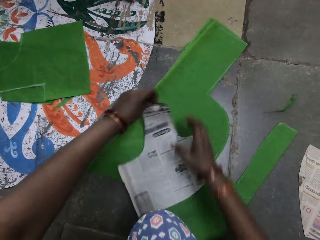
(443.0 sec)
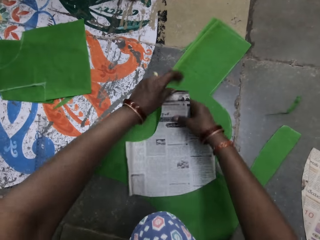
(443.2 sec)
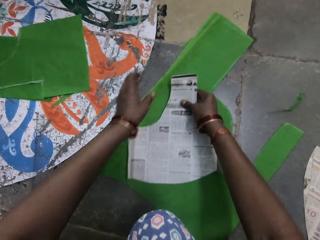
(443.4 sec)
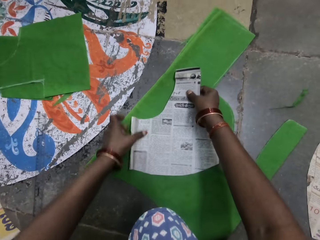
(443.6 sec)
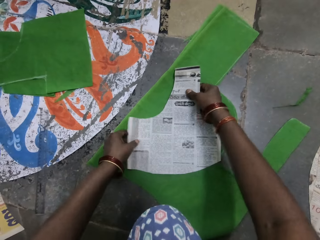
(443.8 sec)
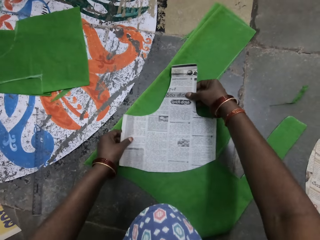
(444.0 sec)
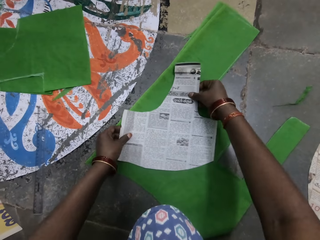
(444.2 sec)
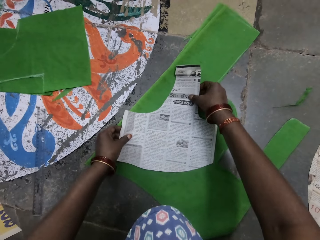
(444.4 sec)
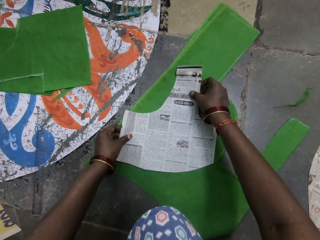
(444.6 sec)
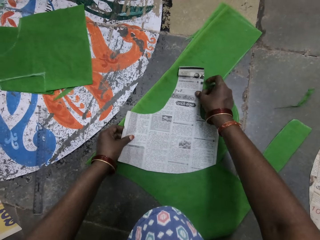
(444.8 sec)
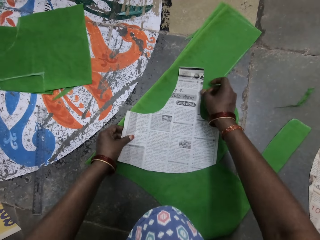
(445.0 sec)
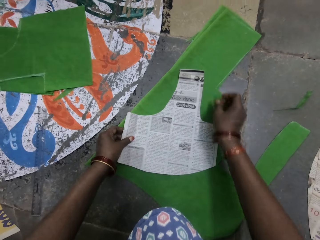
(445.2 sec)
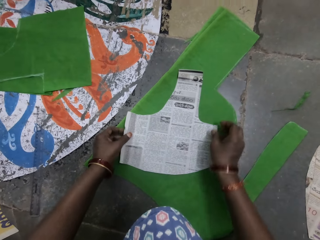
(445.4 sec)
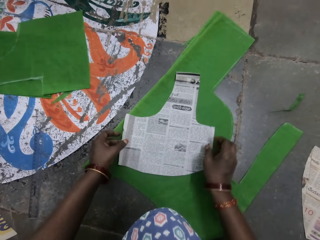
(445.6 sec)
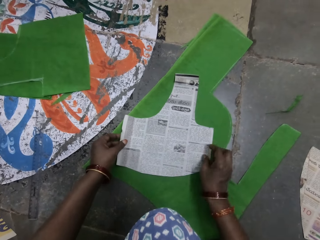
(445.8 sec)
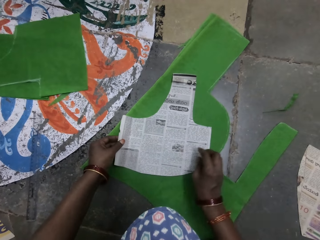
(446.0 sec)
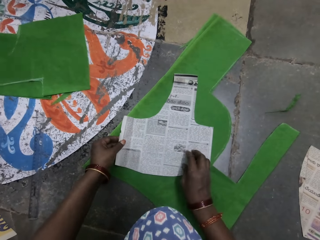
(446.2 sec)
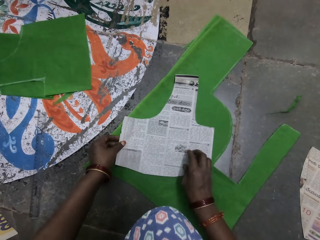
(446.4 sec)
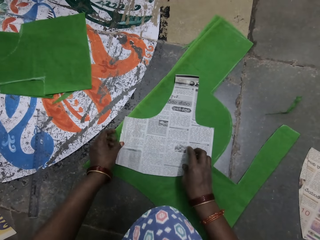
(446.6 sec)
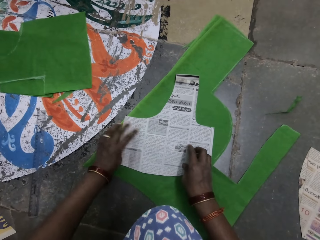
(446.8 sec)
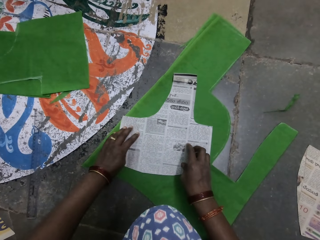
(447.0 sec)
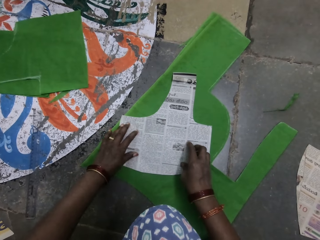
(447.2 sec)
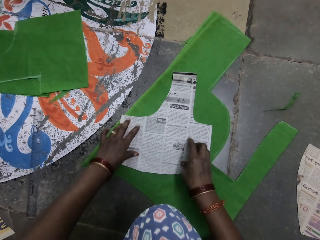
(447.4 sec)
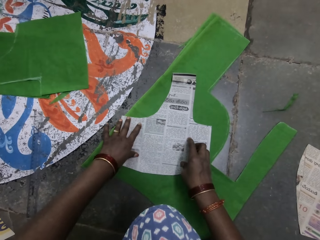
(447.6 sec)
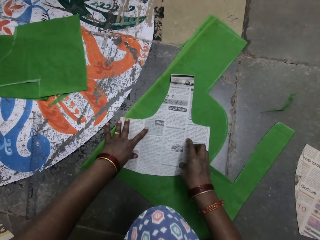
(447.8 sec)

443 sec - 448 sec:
The camera wearer turns the magazine on the fabric.

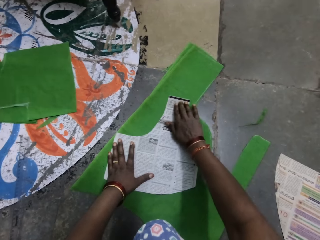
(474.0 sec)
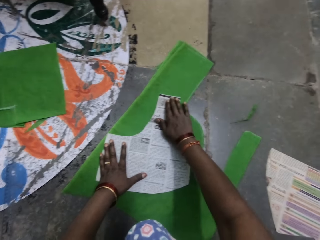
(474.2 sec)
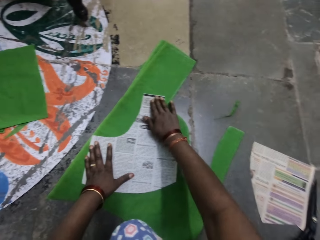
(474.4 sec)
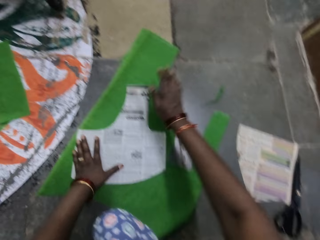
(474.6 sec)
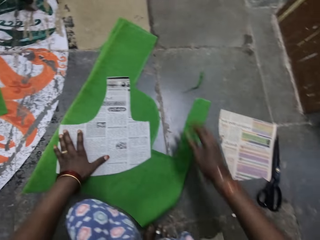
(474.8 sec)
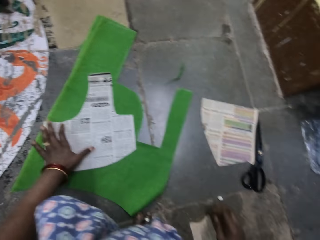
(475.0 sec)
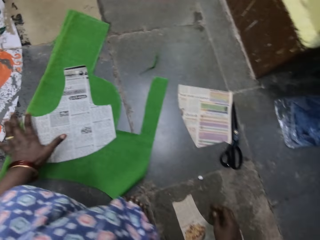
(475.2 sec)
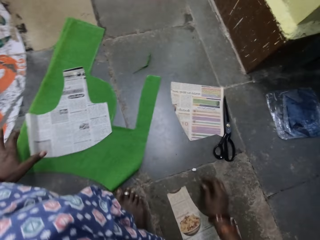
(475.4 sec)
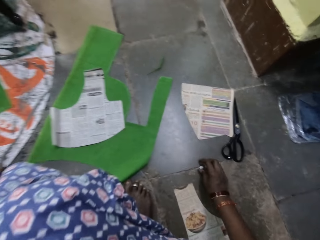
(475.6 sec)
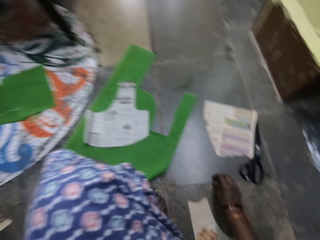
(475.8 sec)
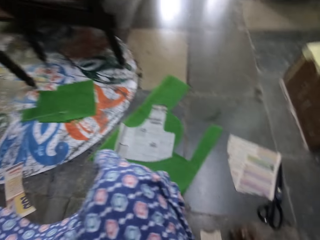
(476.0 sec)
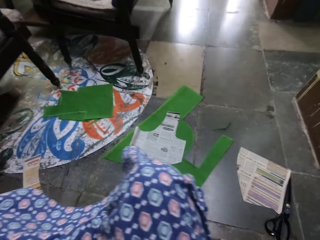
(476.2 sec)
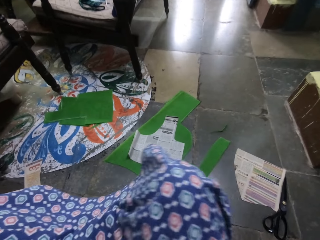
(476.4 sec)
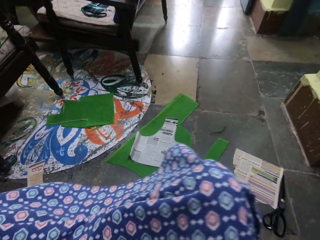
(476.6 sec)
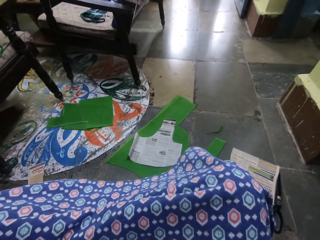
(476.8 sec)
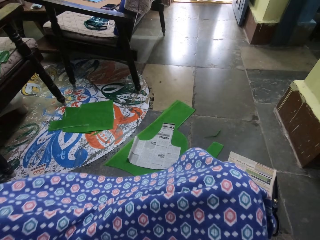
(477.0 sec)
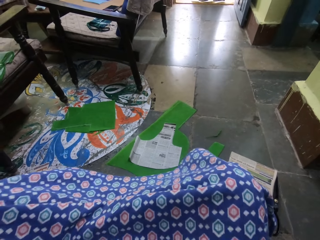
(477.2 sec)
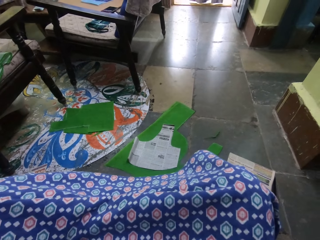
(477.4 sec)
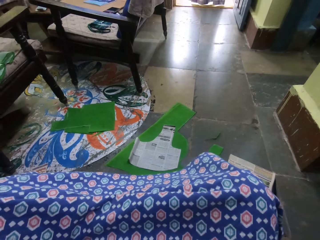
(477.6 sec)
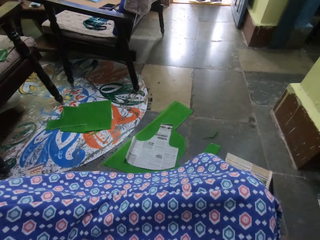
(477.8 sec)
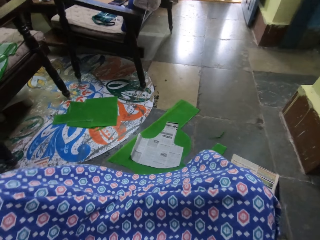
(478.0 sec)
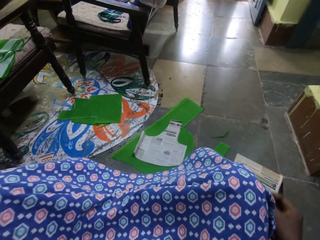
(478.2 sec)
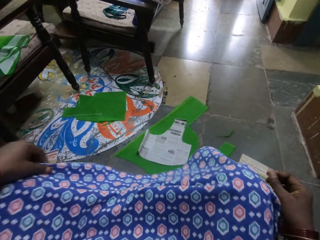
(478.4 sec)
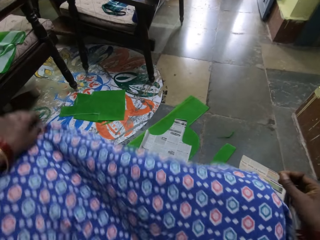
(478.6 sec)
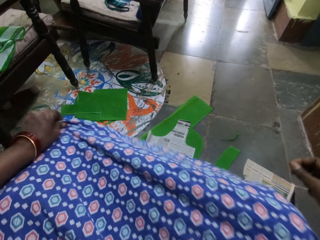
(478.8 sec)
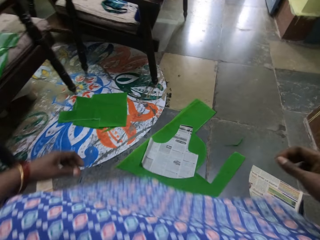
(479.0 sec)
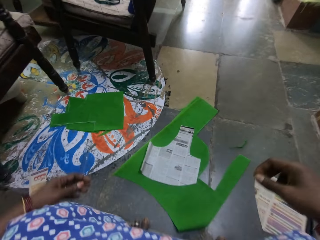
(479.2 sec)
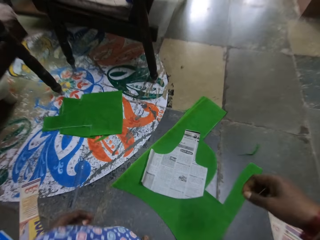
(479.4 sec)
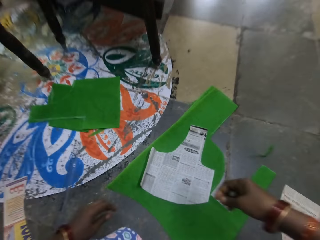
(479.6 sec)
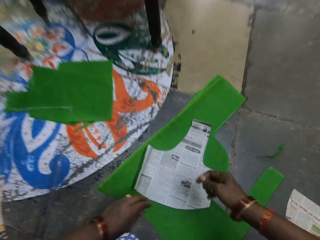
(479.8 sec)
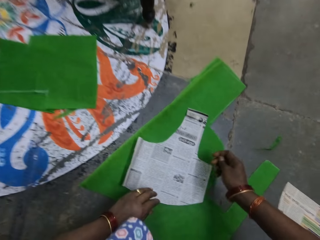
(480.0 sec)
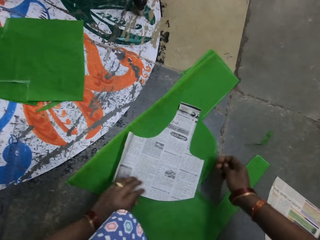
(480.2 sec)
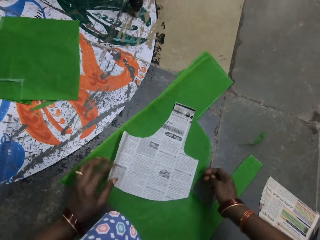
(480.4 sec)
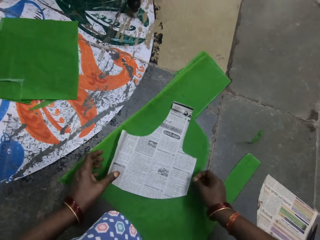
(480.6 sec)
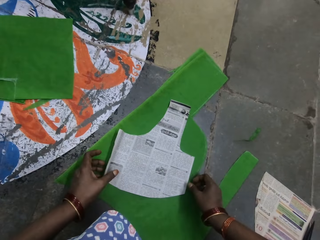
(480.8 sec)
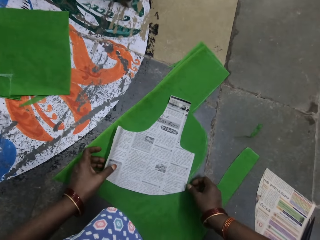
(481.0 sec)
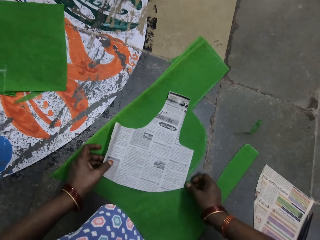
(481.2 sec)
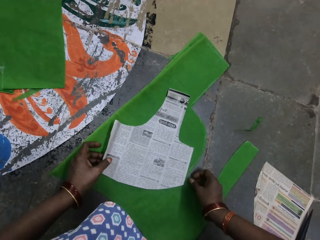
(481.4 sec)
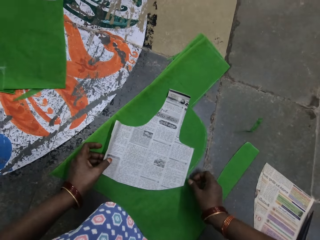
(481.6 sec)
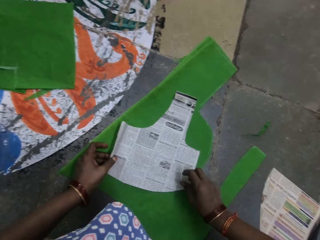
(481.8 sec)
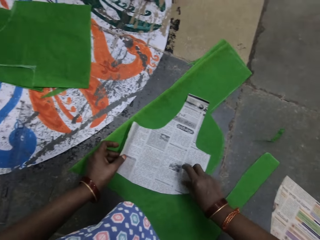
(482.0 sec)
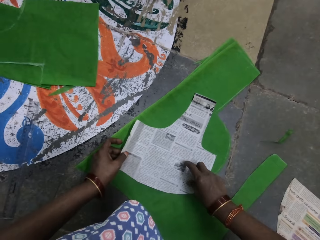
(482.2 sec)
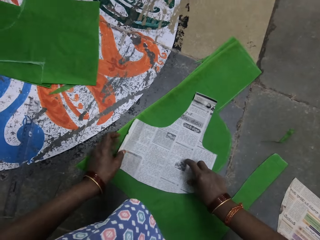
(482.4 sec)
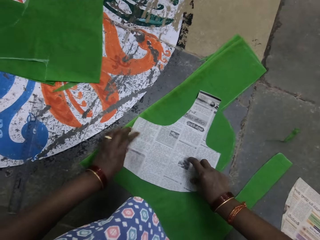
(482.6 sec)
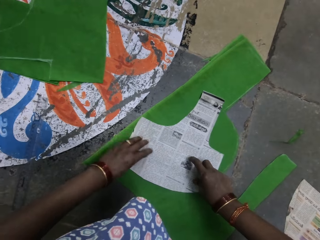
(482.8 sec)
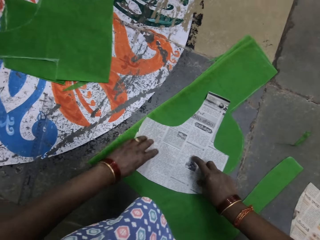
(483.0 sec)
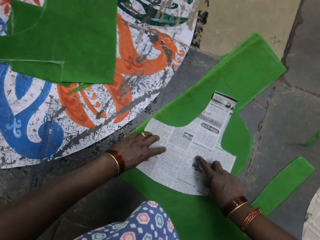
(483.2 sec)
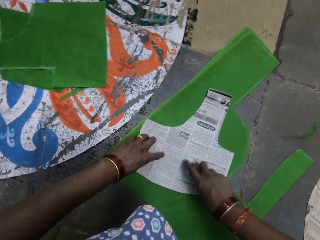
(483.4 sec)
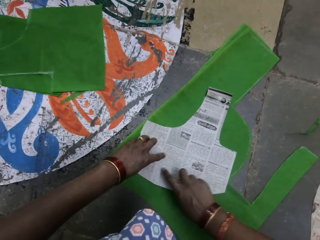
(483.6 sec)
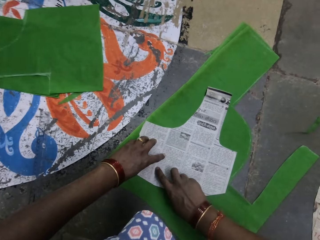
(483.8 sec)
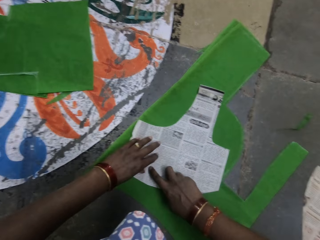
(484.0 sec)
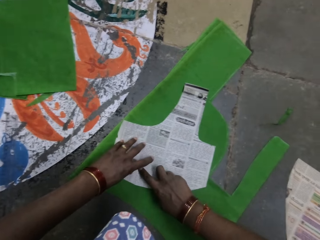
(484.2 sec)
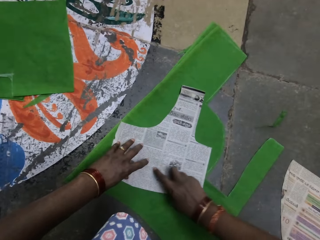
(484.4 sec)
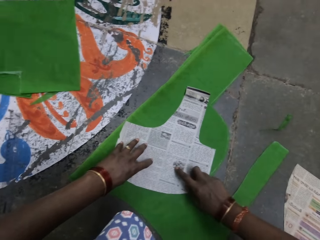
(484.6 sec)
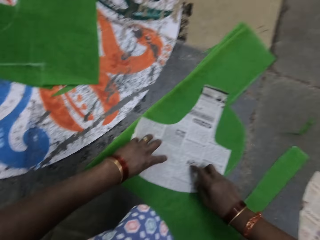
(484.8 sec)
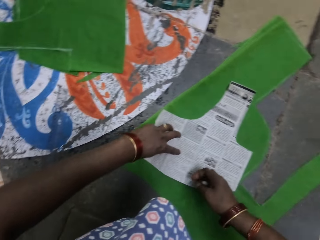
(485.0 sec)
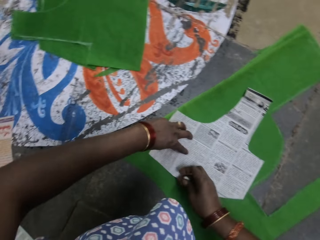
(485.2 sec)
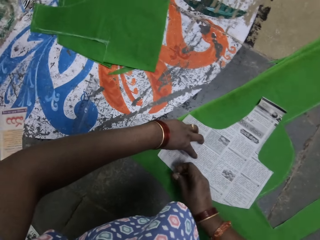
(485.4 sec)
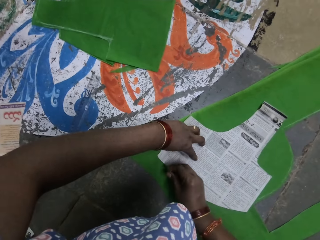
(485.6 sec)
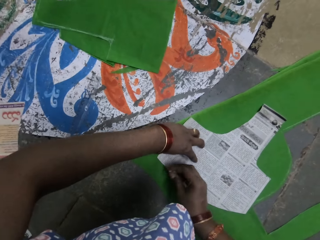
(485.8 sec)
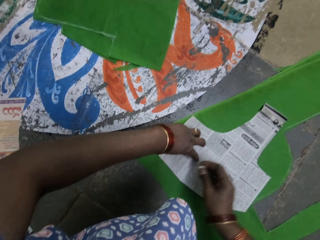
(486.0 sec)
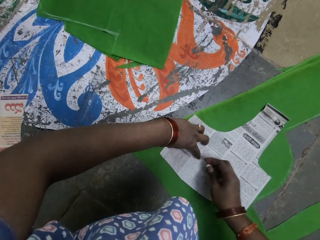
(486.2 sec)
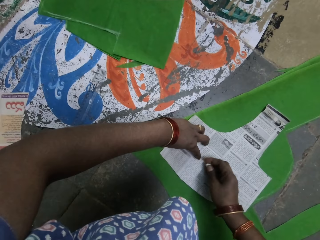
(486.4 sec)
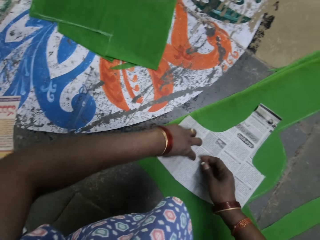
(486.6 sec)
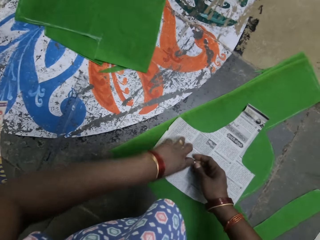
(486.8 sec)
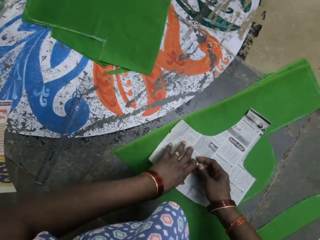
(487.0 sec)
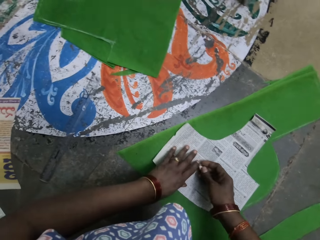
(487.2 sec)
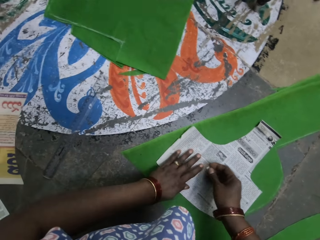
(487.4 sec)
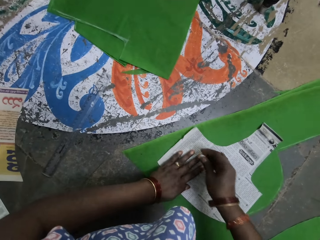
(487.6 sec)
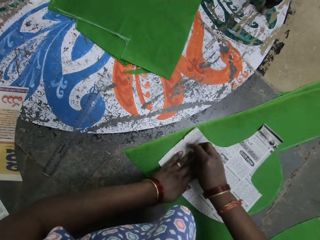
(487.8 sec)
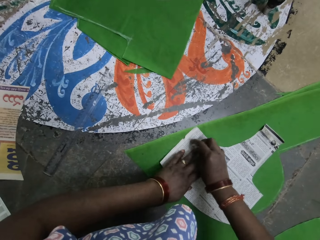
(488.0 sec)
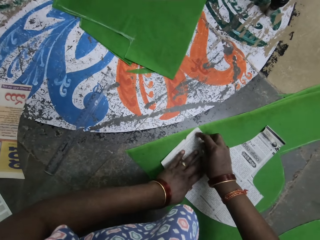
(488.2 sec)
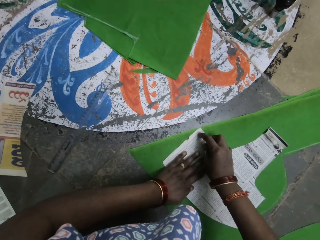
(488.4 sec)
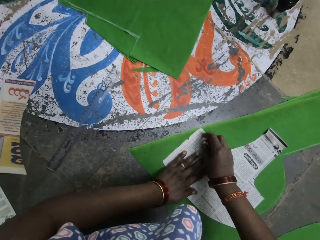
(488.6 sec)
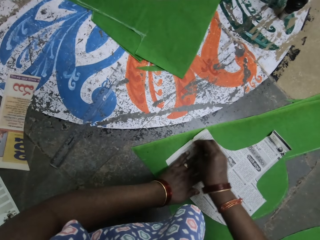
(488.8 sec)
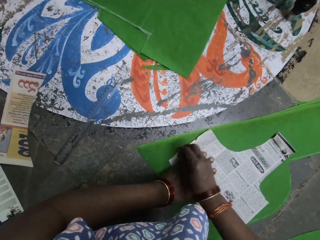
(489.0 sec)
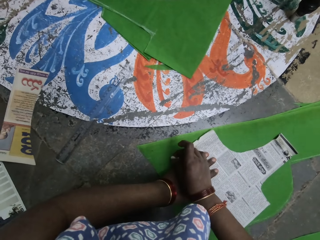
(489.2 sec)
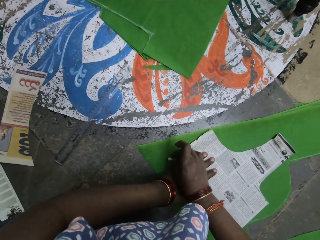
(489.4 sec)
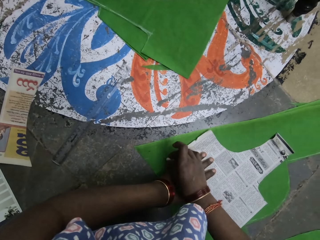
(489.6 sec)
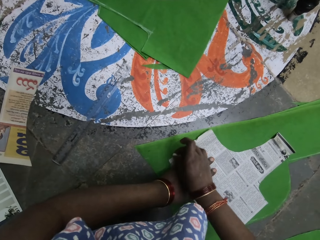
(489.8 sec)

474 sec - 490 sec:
The camera wearer sits on the floor. They pick up a chalk from the floor. They hold the piece of paper on the piece of cloth on the floor. They draw around the fabric using the chalk.
